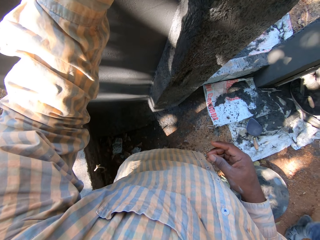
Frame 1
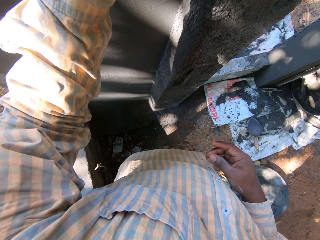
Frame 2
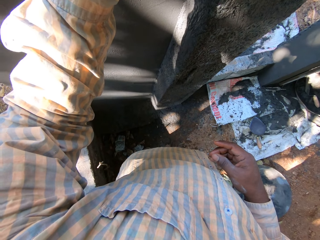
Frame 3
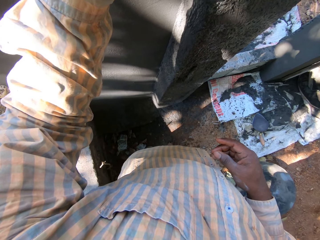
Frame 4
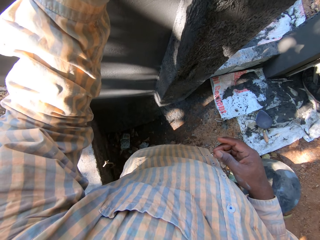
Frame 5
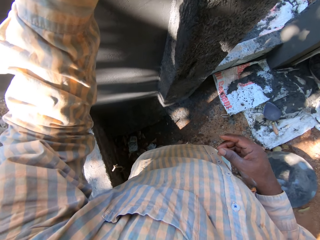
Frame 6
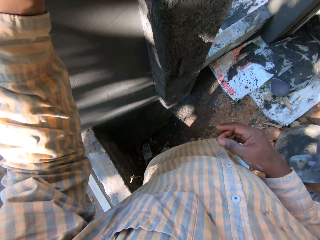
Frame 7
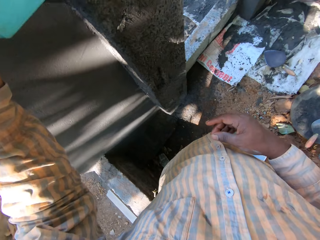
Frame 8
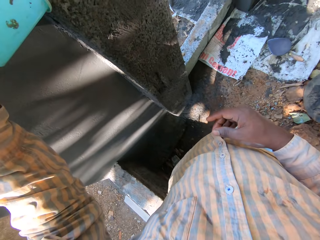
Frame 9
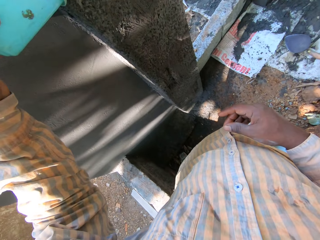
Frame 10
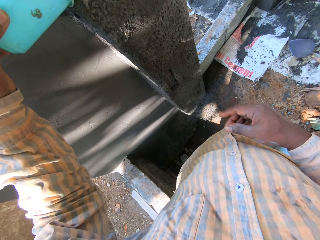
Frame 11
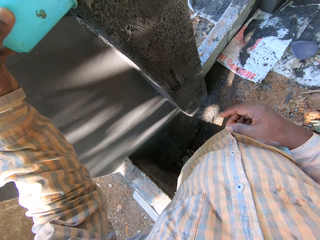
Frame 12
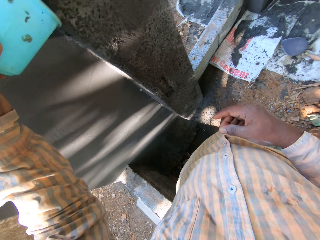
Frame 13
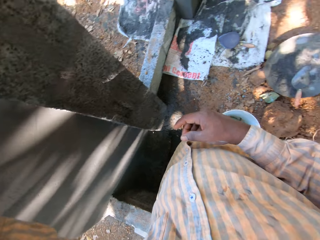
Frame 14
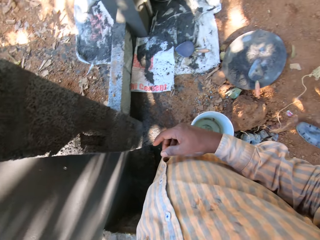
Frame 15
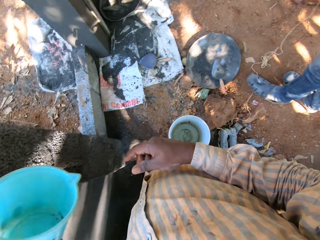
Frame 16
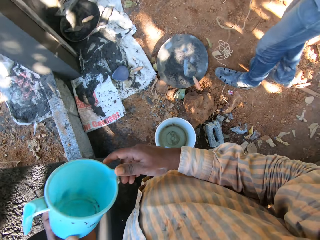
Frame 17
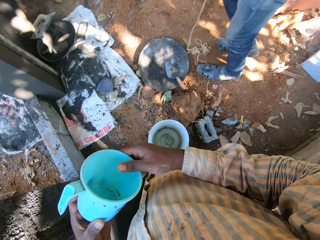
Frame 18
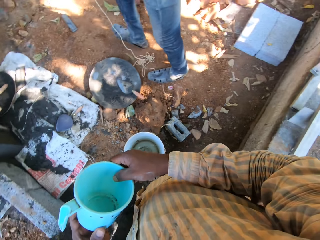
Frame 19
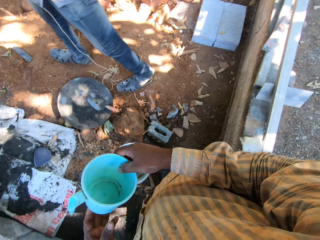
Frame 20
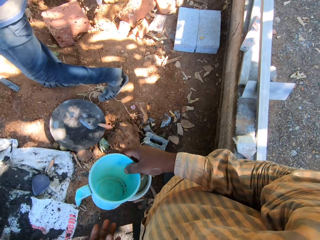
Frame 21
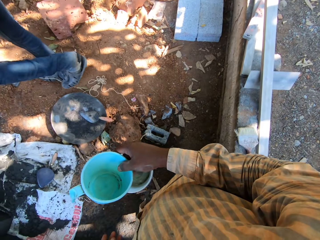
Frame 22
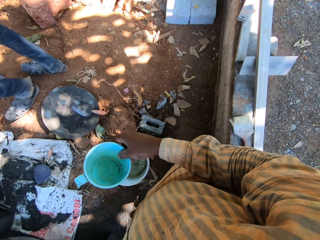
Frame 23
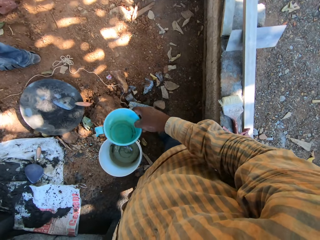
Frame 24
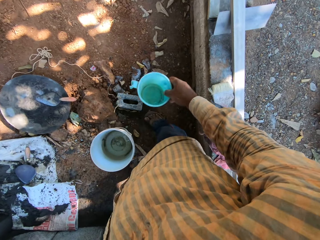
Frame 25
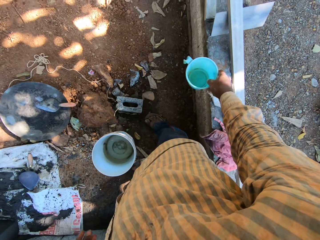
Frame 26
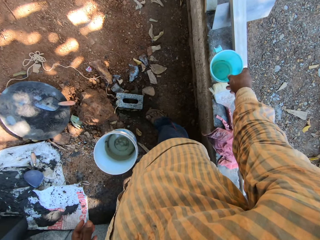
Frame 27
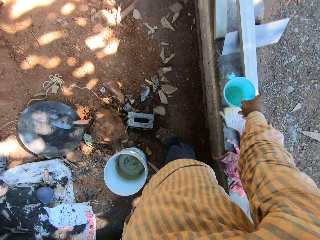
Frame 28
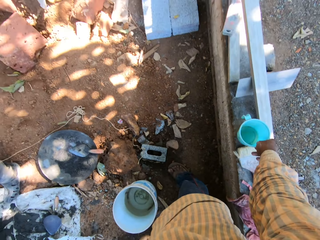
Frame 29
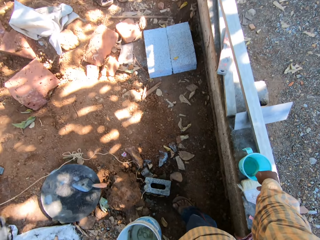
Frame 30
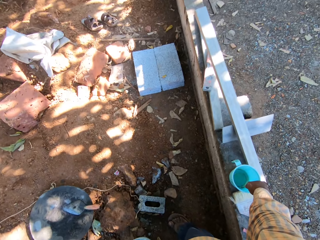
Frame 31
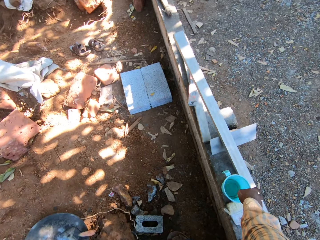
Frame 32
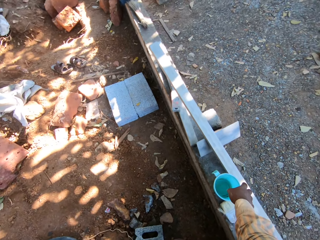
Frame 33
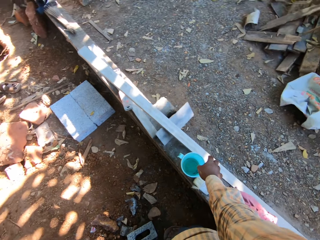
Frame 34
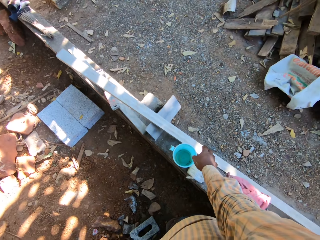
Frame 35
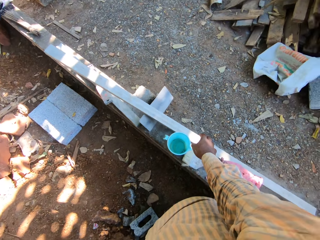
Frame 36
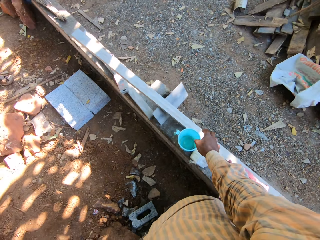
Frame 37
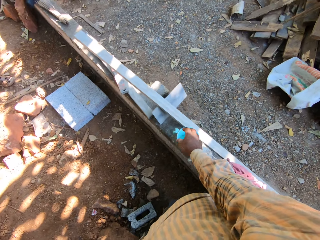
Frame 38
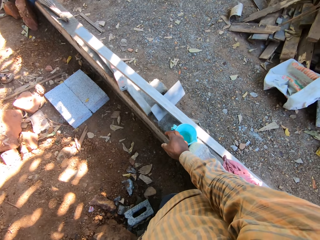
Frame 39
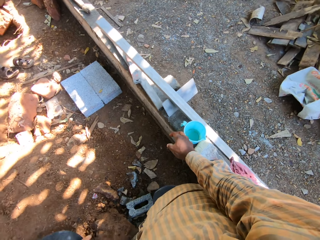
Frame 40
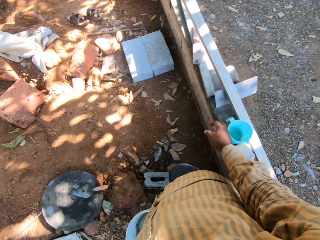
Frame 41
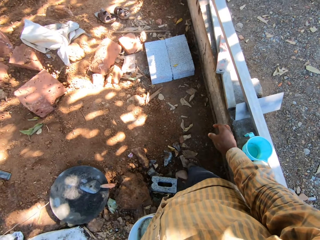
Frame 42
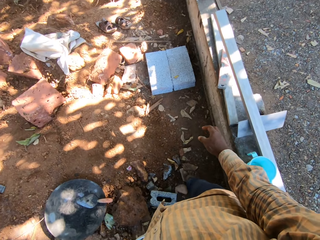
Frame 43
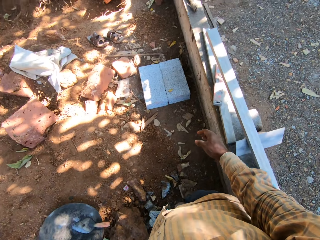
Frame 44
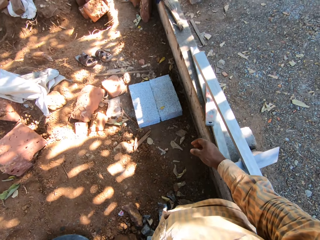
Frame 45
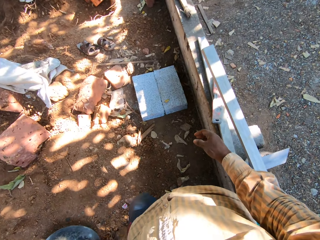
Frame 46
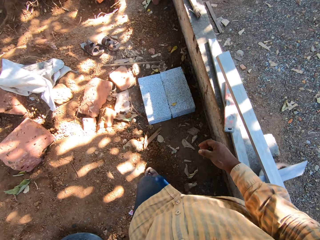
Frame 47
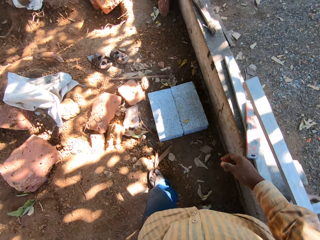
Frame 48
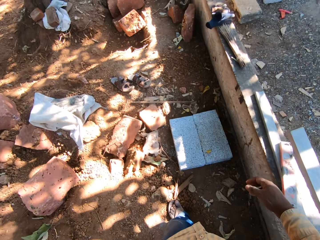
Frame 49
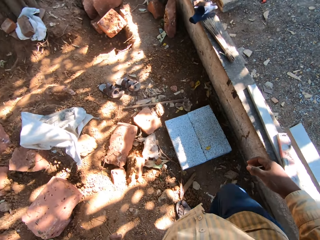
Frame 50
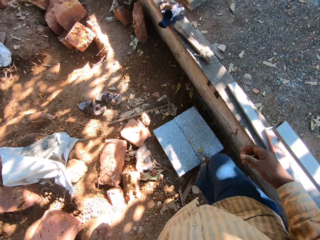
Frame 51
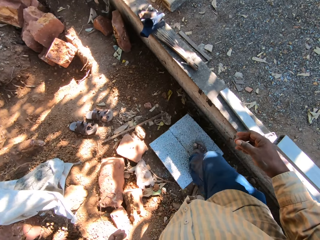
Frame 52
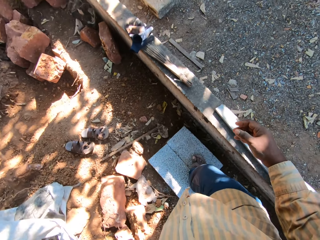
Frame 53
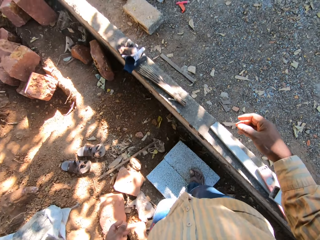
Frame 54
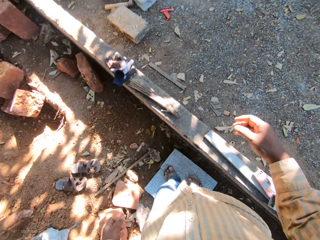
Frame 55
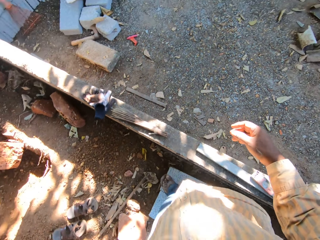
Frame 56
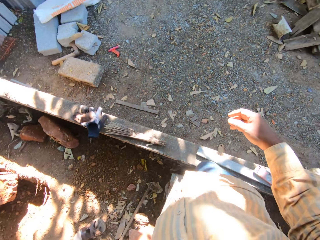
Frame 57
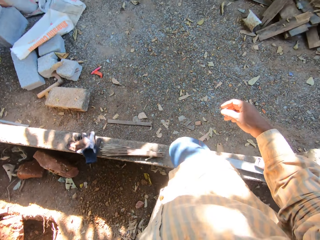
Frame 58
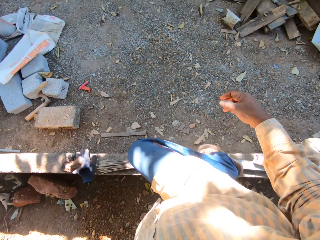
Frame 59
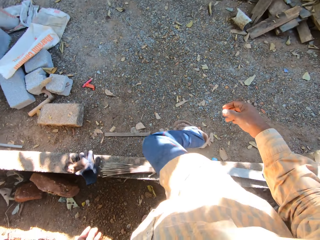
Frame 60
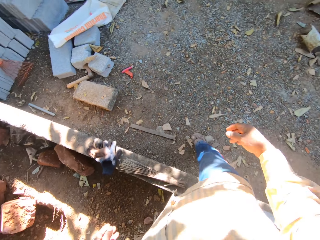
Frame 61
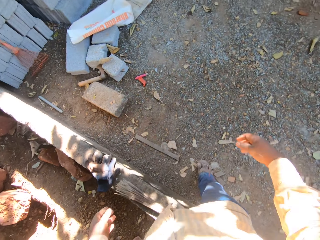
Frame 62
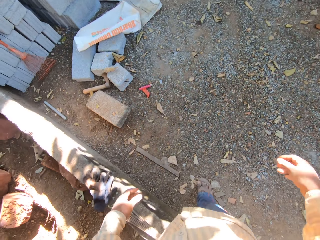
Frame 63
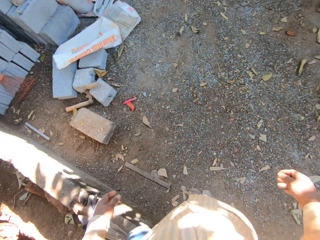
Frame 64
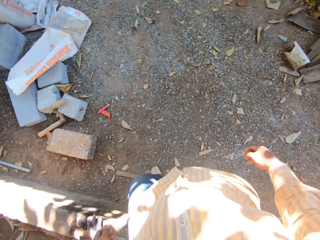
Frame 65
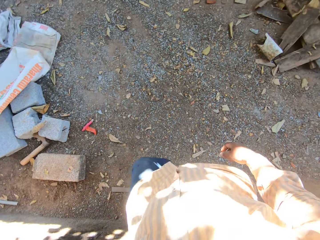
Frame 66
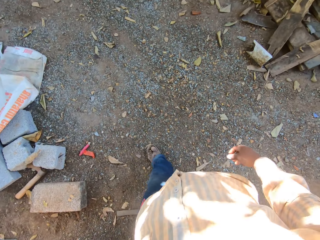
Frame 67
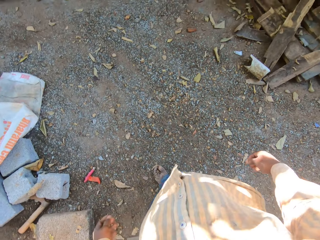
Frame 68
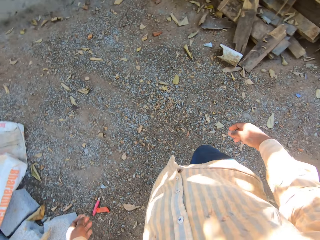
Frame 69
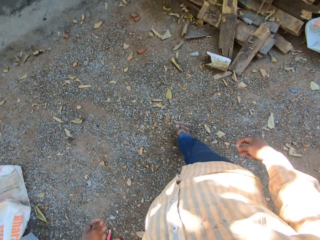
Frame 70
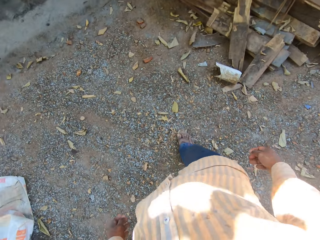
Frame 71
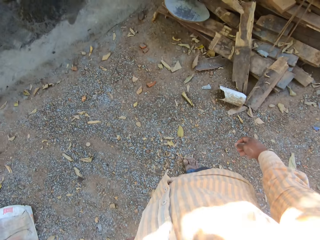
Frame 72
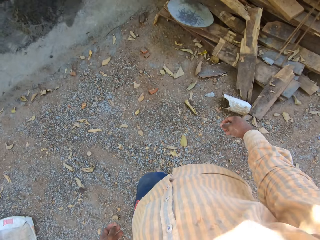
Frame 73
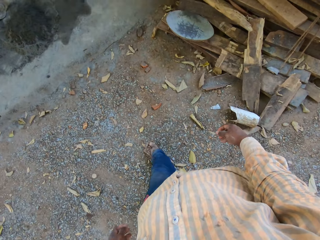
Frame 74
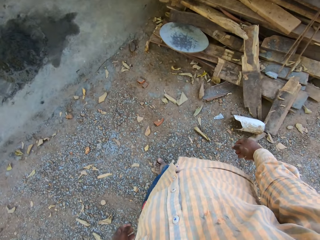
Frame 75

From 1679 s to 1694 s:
A person walks around the room. The camera wearer looks around. He lowers the jug. He places the cup from his left hand to his right hand. He holds the jug with both hands. He holds the jug with his right hand. The person stretches a string. The camera wearer places the cup on a fence with his right hand. He looks around. He walks to a head pan. He walks over on a construction site.

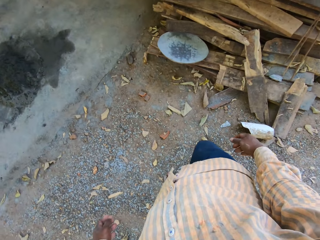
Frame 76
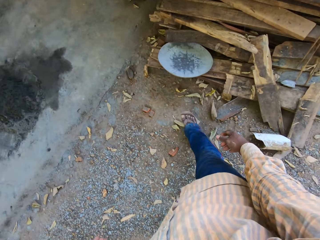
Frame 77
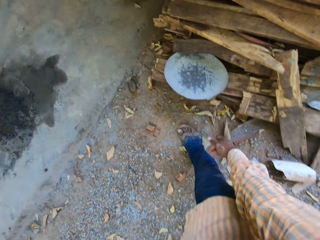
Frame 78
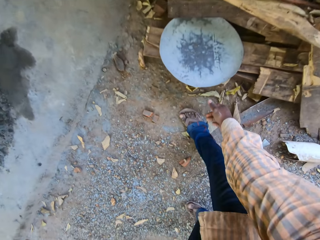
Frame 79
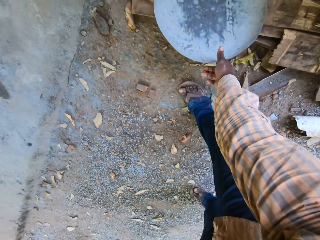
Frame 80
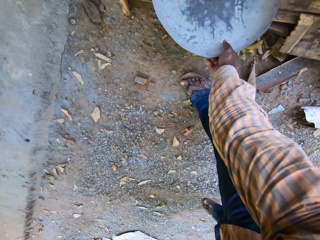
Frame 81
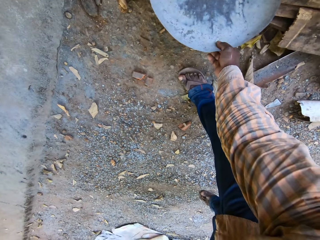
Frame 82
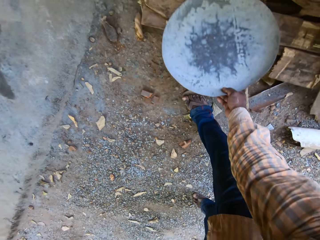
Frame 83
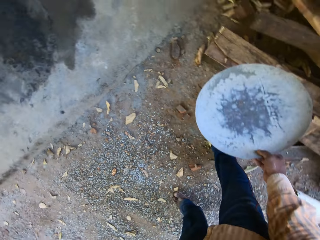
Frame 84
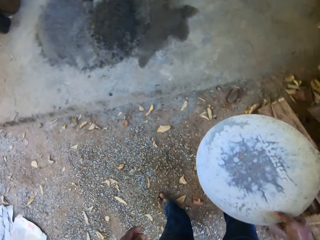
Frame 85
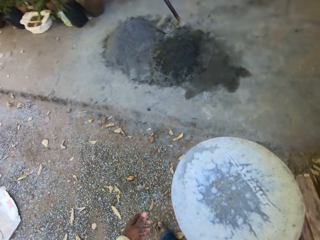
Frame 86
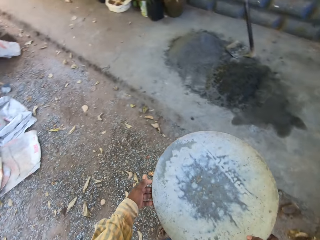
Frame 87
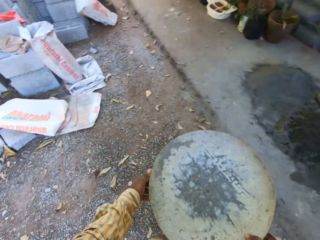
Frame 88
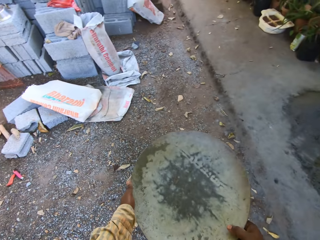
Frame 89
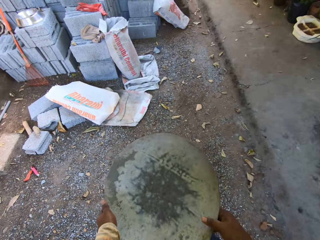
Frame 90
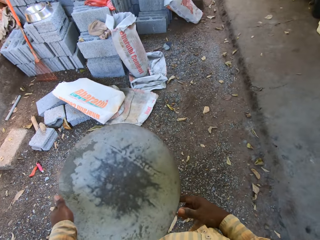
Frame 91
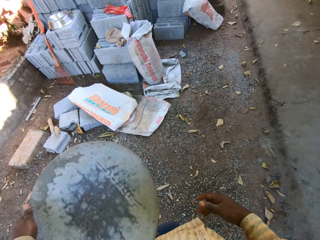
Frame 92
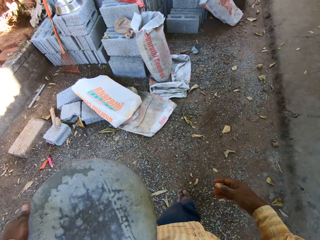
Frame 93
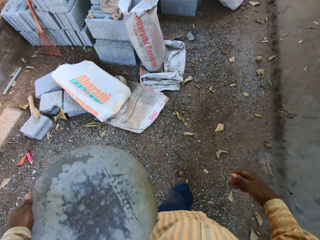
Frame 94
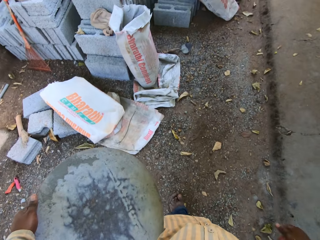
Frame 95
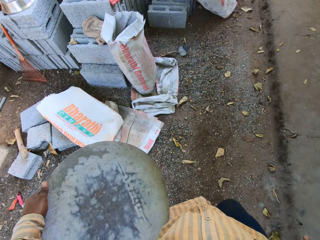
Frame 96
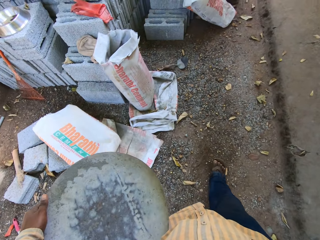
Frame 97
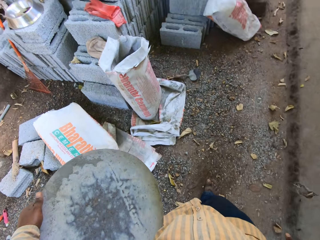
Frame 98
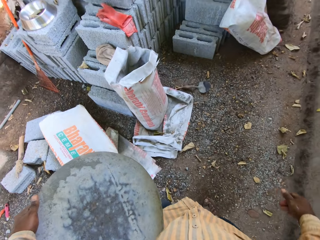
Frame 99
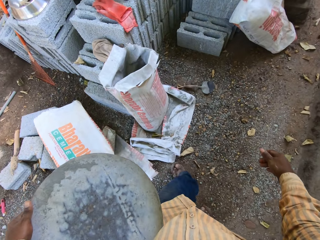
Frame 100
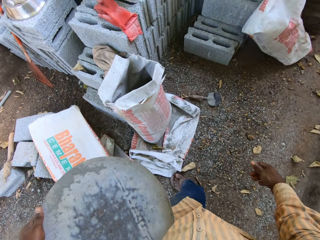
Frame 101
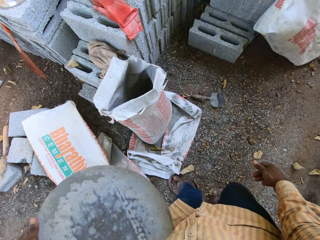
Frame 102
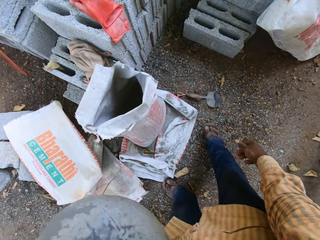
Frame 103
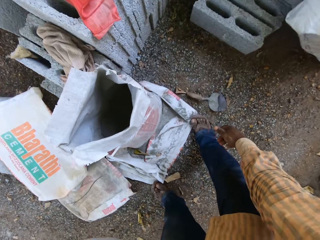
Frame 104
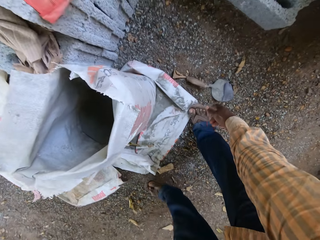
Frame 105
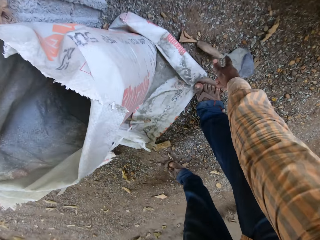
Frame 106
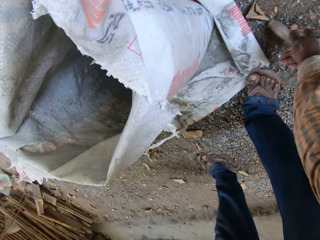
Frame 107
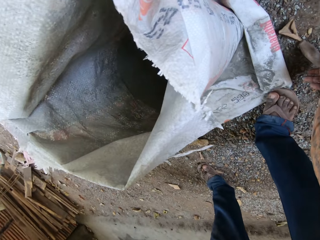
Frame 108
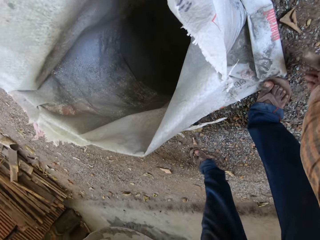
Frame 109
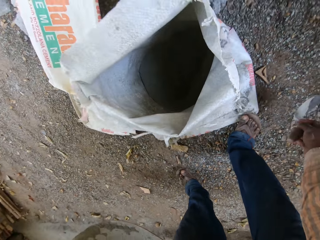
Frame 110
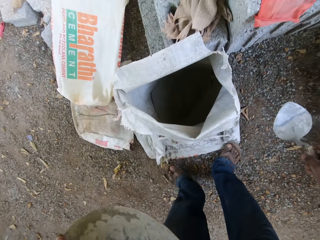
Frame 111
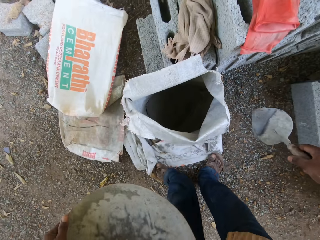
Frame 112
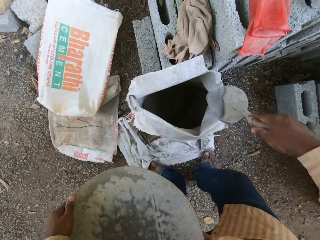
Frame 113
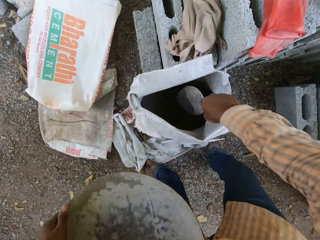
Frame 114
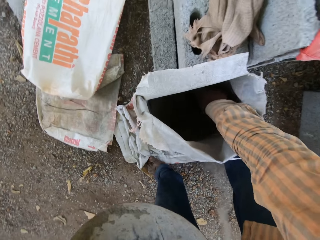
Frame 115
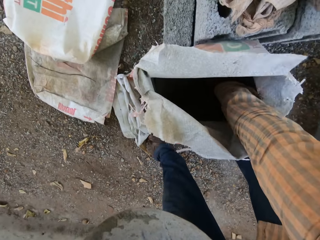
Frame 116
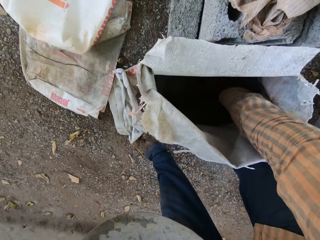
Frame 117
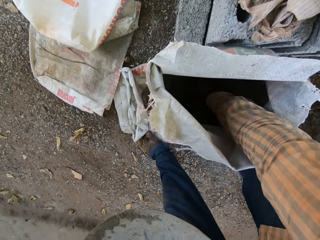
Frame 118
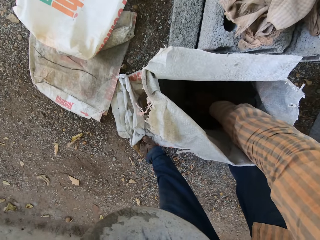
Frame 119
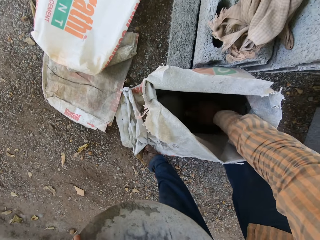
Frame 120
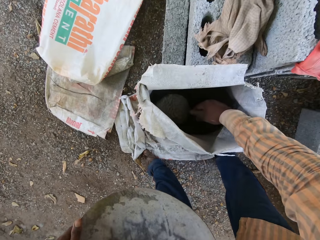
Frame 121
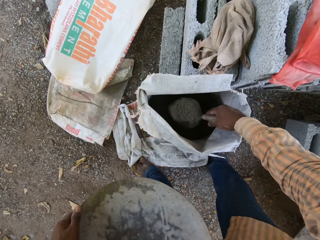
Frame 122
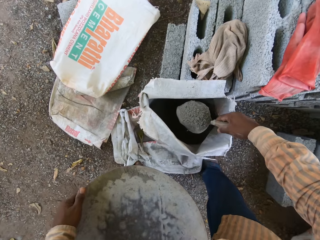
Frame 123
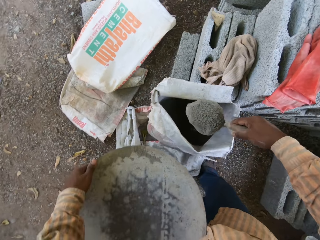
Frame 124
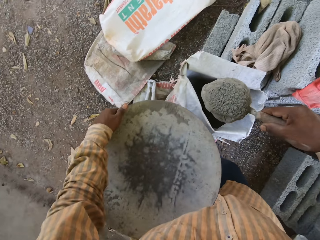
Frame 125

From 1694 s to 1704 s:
The camera wearer bends. He picks up the head pan or aluminum basin with his right hand. He stands up. He holds the basin with both hands. He holds the basin with his left hand. He walks around. He bends. He picks up a hand trowel with his right hand from the ground. He takes cement from a bag of cement on the ground into the head pan with the hand trowel in his right hand.
